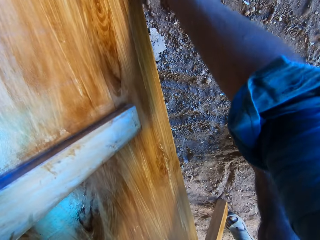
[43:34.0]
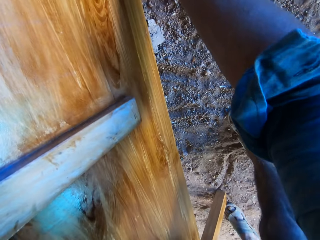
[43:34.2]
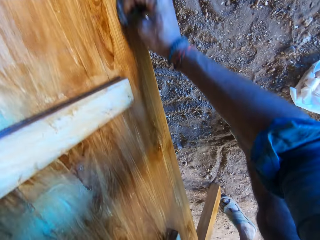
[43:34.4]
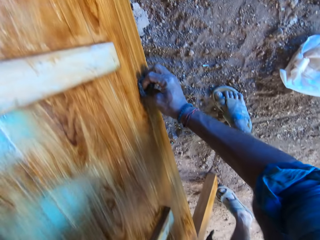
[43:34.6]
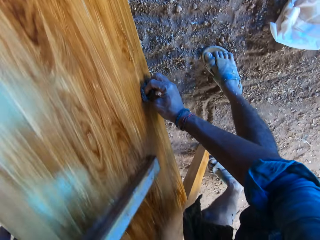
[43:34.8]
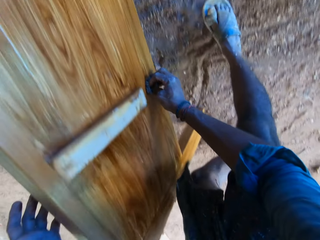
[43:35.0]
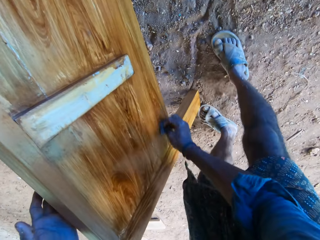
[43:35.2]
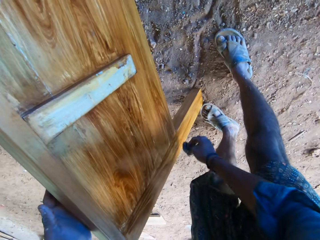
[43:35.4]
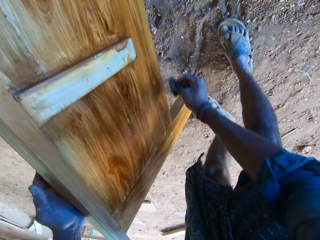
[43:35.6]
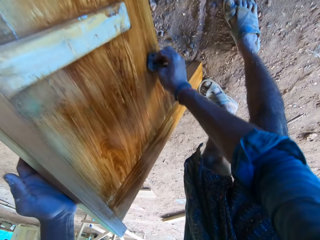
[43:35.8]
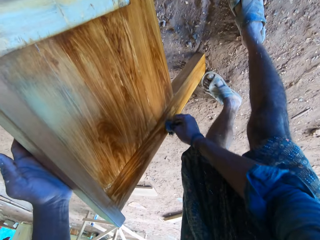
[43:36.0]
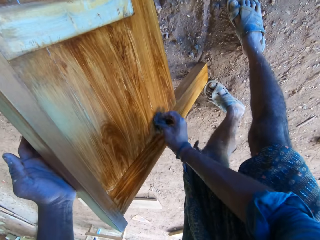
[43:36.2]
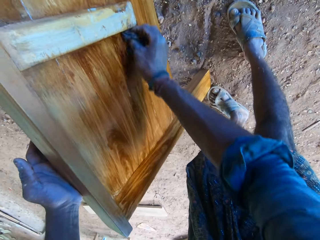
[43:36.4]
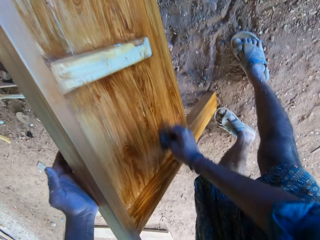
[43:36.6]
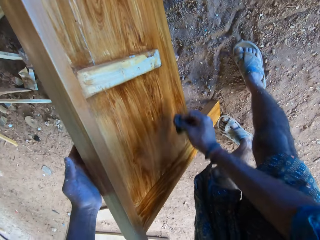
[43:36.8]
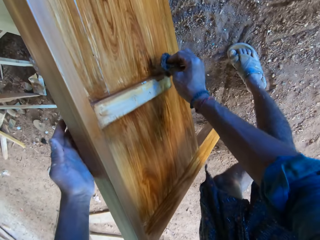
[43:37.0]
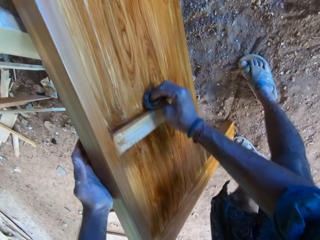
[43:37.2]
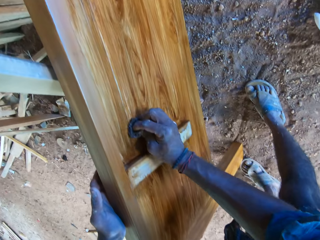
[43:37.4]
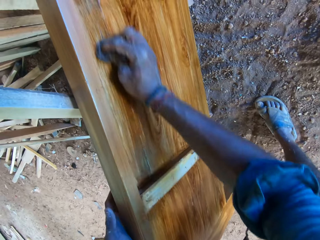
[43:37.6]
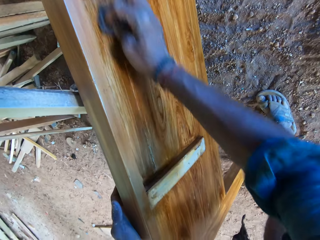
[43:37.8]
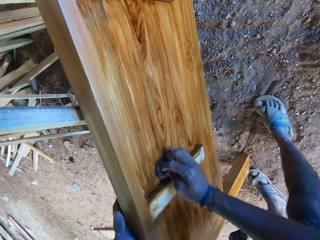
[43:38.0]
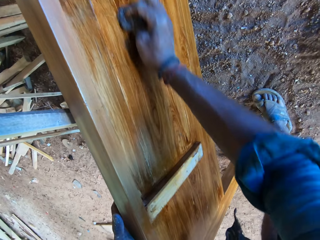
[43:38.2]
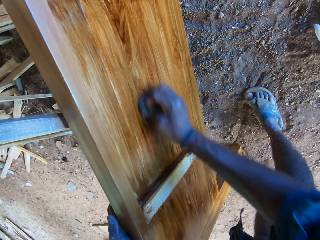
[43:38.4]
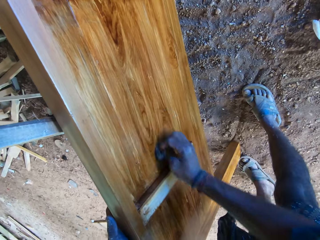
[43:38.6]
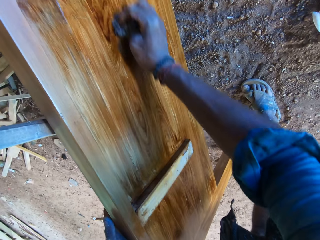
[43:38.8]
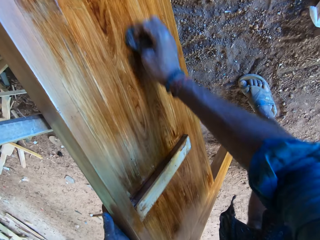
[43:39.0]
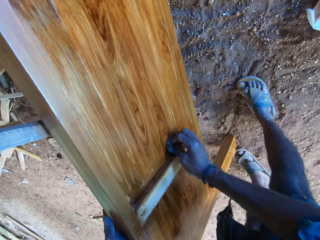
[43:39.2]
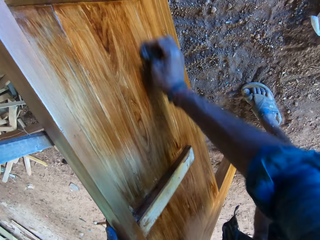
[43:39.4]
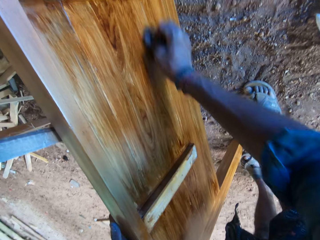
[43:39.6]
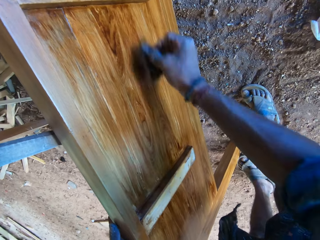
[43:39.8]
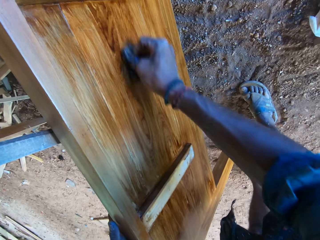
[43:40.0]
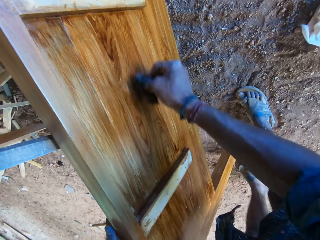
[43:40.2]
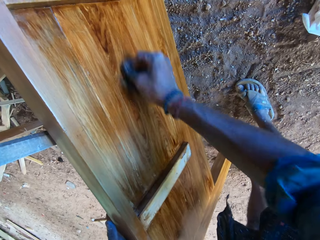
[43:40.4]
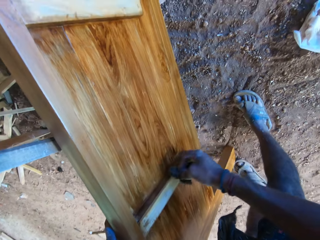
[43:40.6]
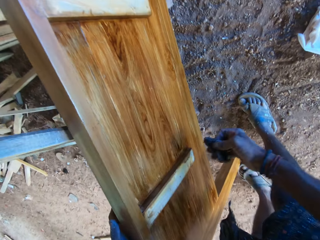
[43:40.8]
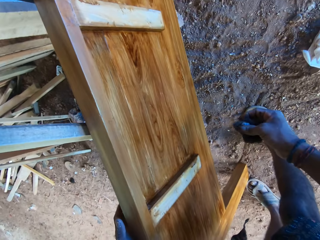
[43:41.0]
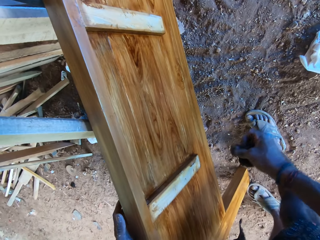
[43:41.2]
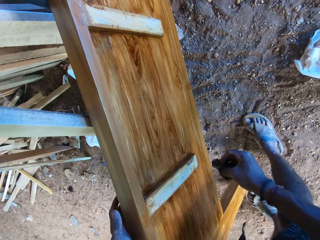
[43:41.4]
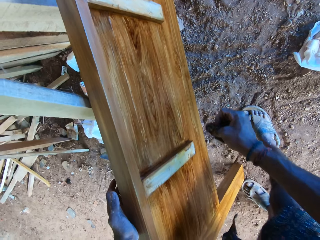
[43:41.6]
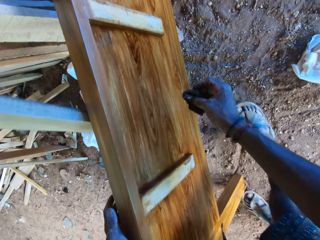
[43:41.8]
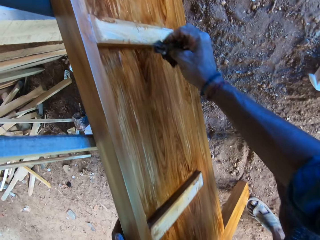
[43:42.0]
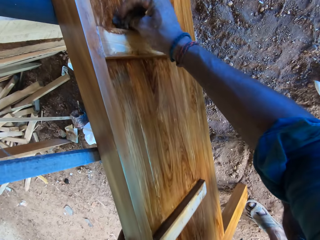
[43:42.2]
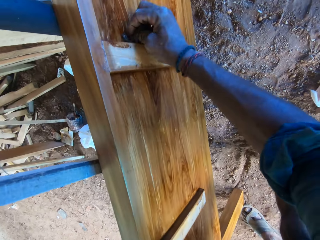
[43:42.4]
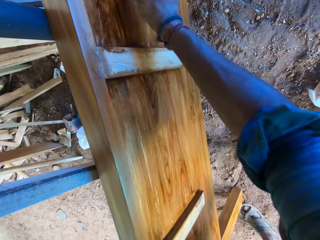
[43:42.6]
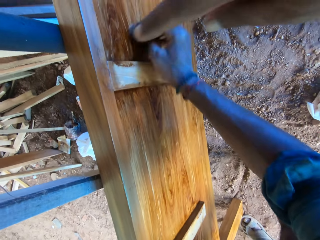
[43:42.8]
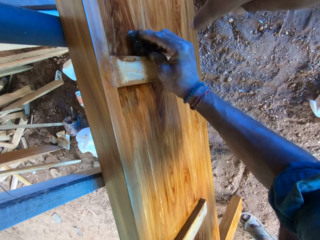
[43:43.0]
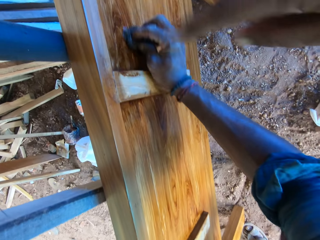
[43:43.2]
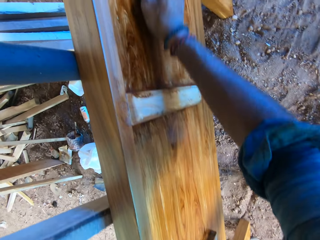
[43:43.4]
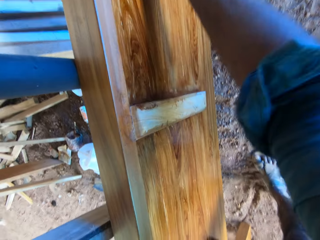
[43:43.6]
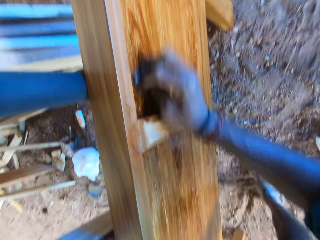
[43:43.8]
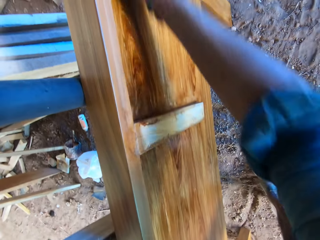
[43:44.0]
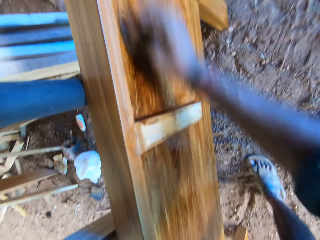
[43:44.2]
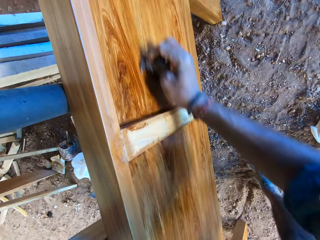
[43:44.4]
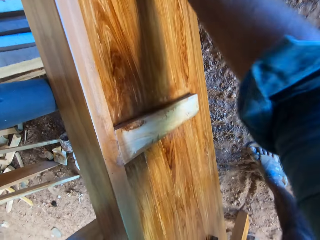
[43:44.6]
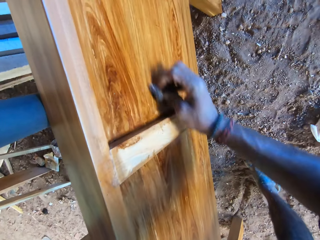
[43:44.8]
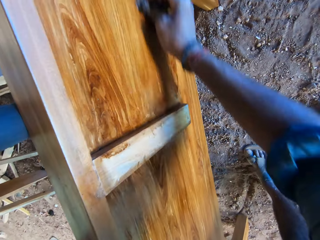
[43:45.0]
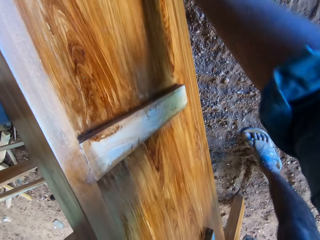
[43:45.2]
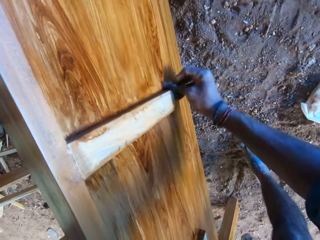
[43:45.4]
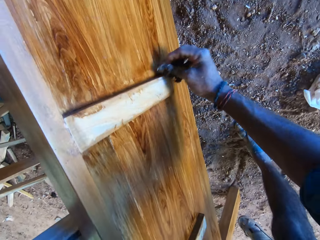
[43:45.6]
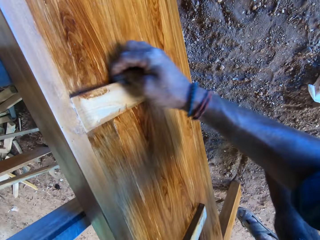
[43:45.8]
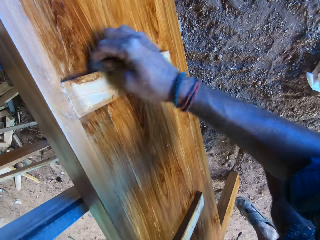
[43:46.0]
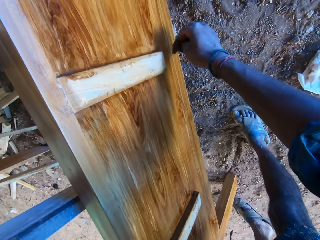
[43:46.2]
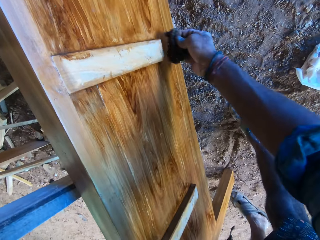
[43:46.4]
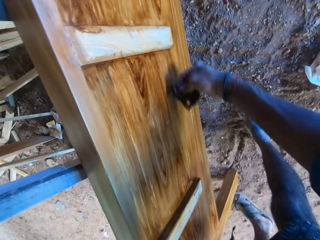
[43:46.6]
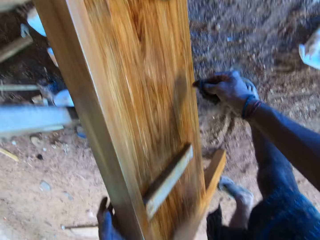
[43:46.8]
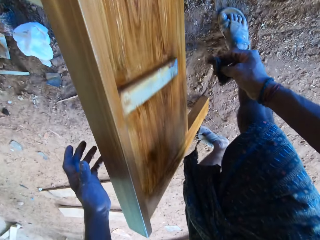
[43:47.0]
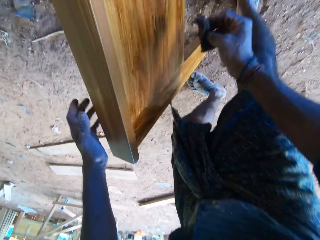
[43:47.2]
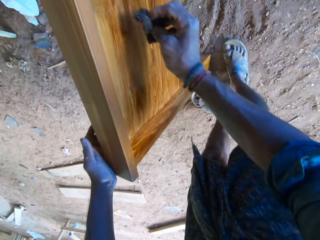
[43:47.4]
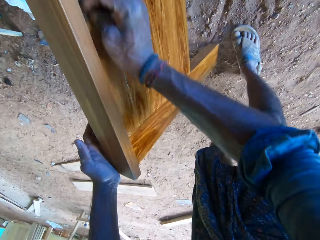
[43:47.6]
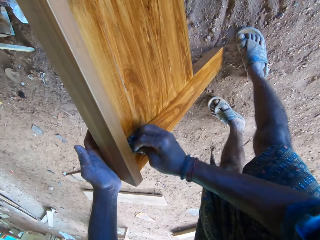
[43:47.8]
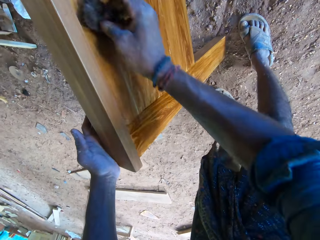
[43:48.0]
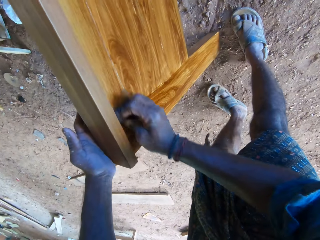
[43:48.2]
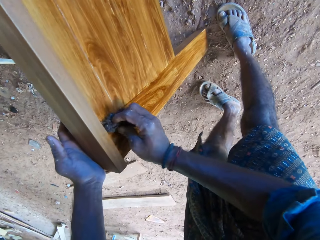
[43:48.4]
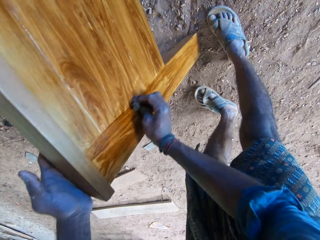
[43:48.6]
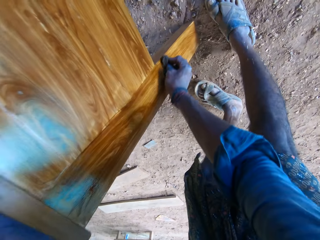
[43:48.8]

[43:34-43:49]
The camera wearer holds the bed frame side panel on the ground with his left hand. The man converses with the camera wearer. The camera wearer pauses and converses with the man. He paints the wood with the cotton wool. The man points his right hand at the bed frame side panel on the ground. The camera wearer converses with the man.

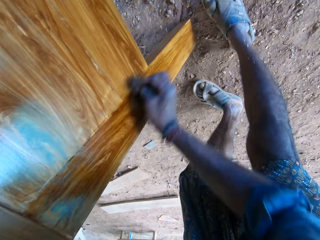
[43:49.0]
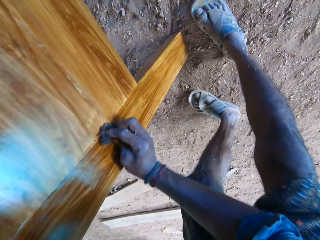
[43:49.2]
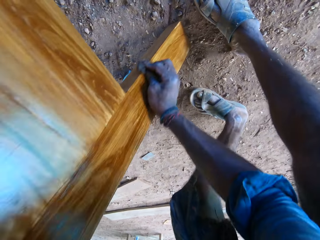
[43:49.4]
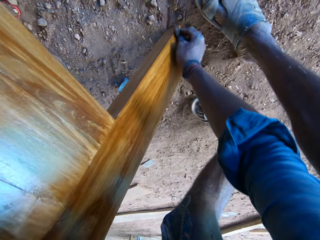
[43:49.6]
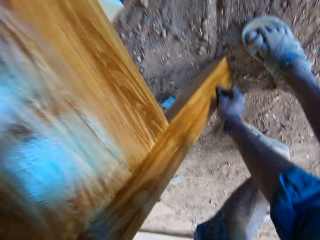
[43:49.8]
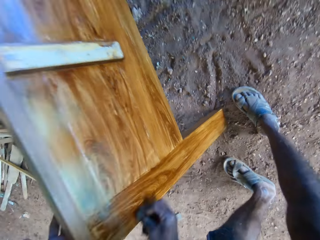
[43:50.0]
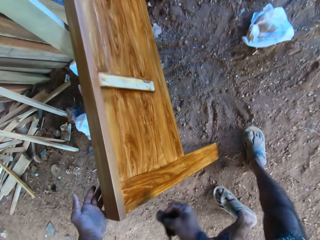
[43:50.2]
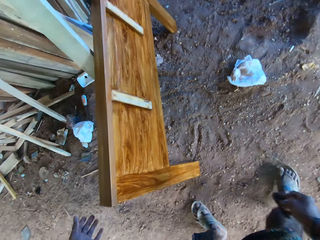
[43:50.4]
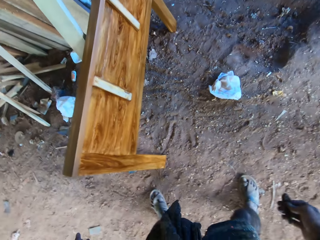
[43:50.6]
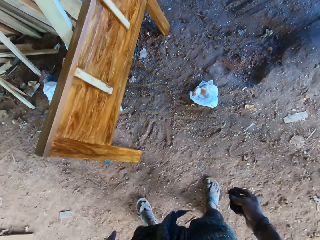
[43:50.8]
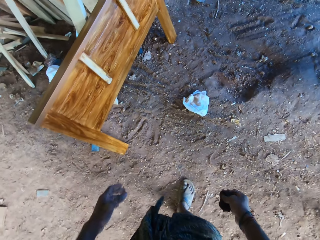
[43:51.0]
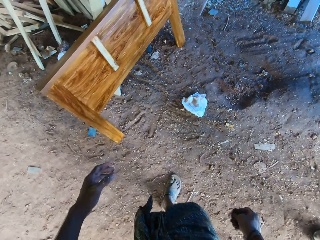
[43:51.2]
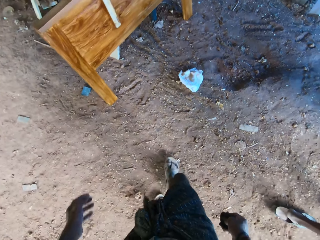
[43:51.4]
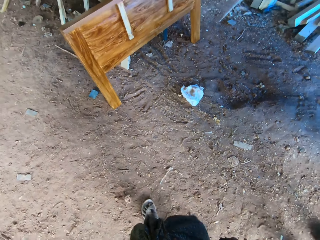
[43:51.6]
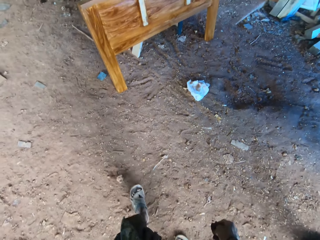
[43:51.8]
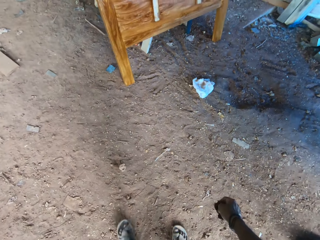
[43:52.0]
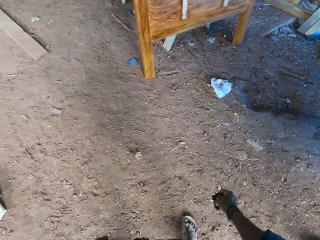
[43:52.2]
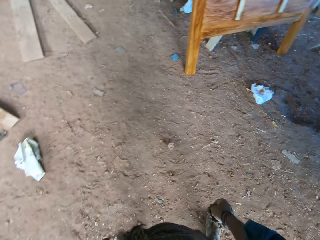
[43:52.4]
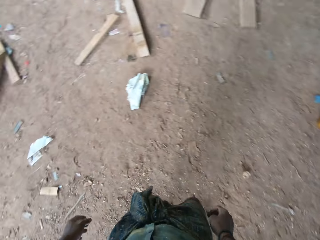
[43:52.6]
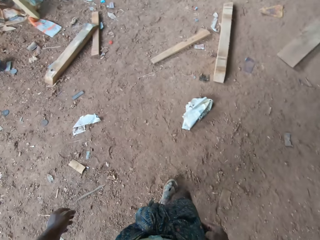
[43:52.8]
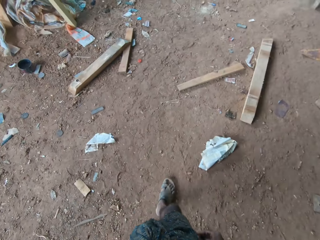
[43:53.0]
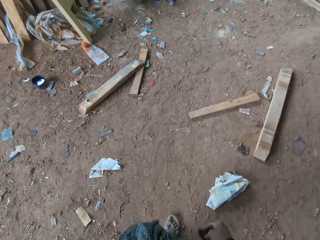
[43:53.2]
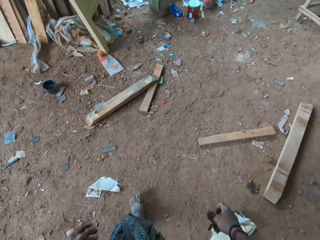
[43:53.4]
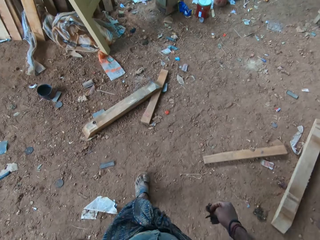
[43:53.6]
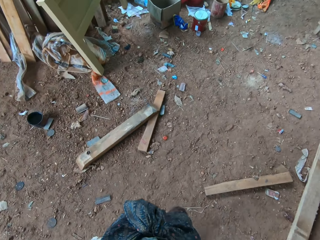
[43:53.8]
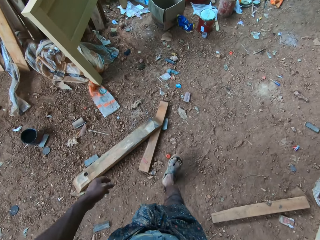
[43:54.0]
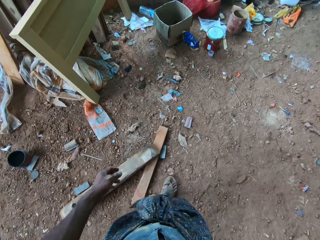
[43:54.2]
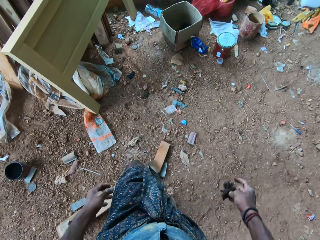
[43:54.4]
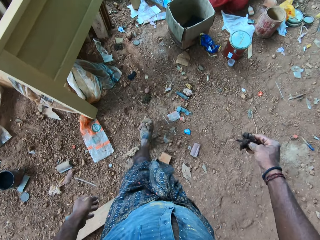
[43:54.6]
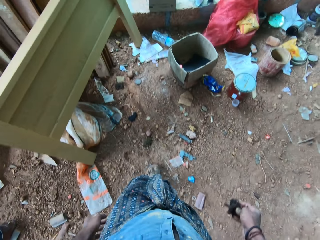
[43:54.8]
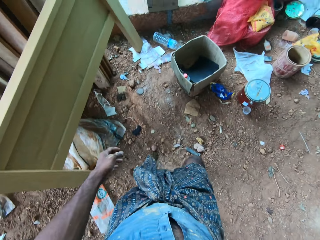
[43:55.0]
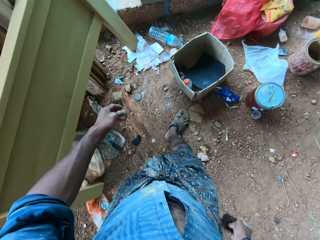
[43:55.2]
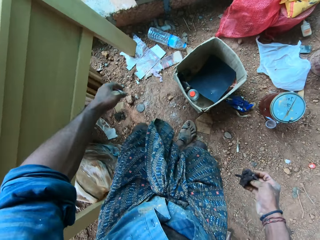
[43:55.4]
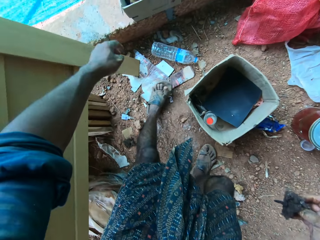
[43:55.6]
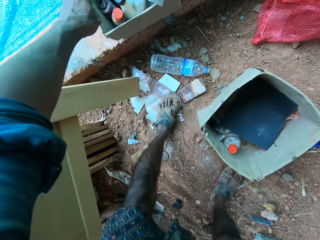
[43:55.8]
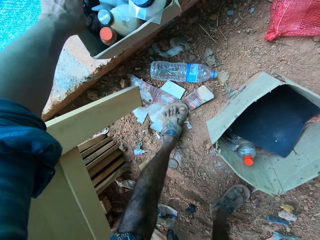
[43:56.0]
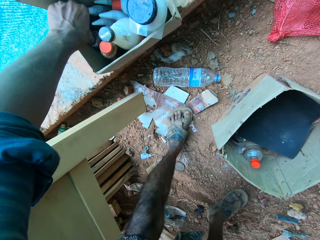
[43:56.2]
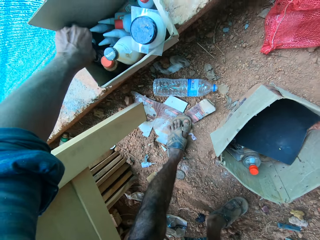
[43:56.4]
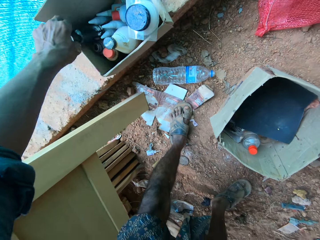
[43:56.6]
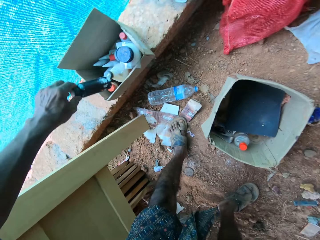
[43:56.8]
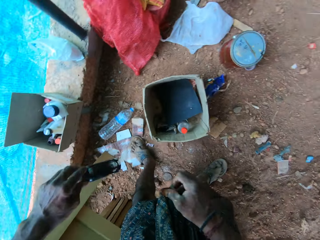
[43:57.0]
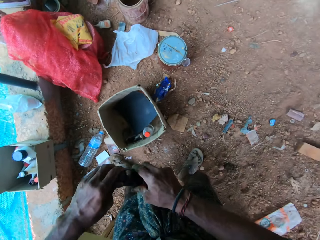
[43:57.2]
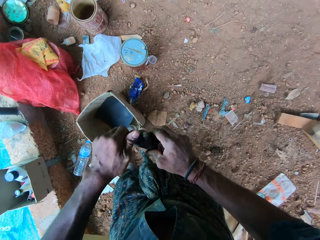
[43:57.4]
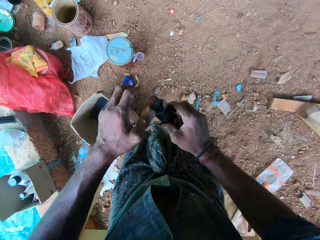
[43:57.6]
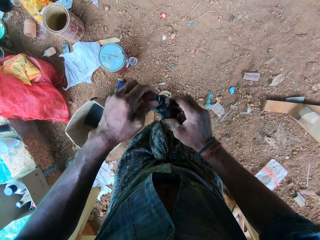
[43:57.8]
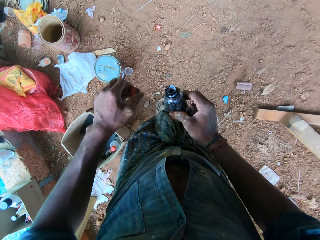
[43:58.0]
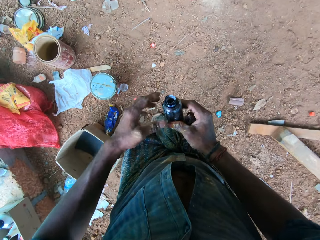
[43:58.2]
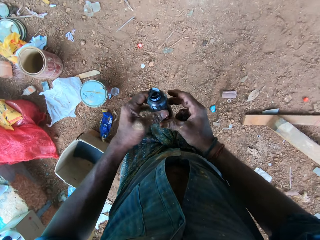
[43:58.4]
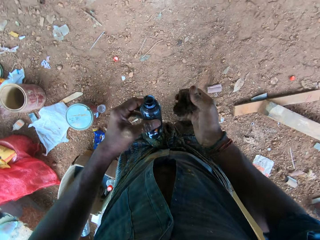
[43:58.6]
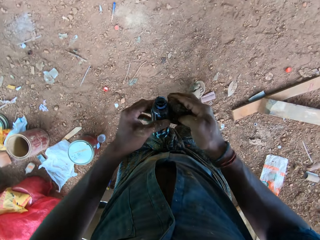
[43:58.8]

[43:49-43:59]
The camera wearer pauses. He sings. He picks a bottle of wood polish from a box on the brick slab. He passes the bottle of wood polish in his left hand to his right hand. He removes the cover of the bottle of wood polish in his right hand with his left hand. He passes the bottle of wood polish in his right hand to his left hand.
